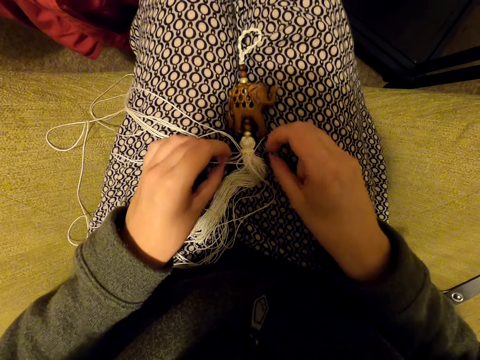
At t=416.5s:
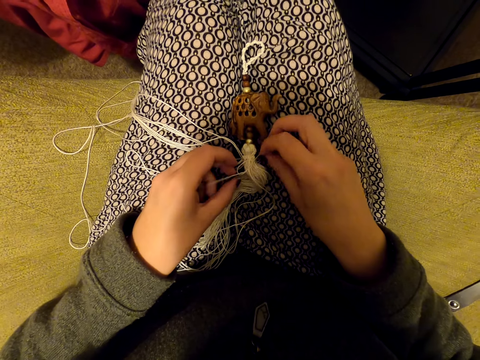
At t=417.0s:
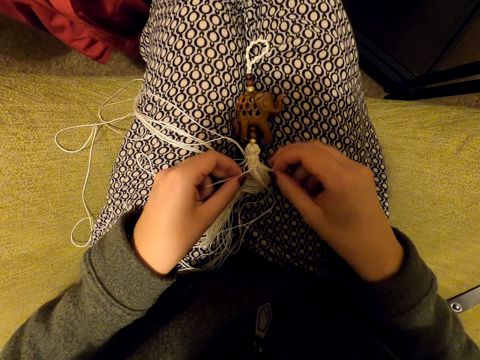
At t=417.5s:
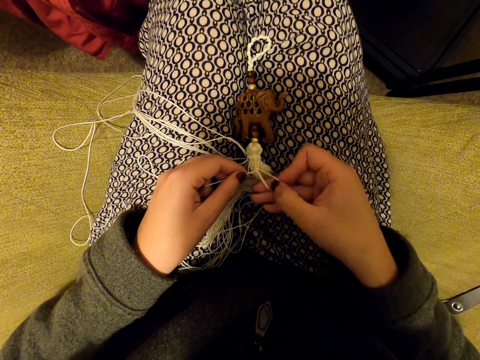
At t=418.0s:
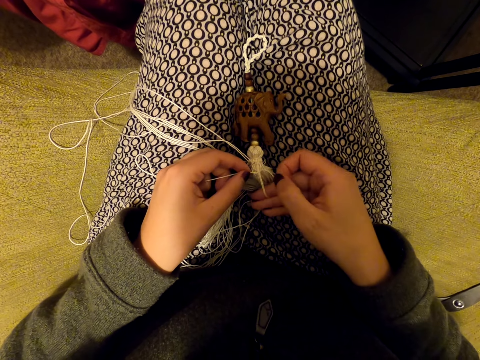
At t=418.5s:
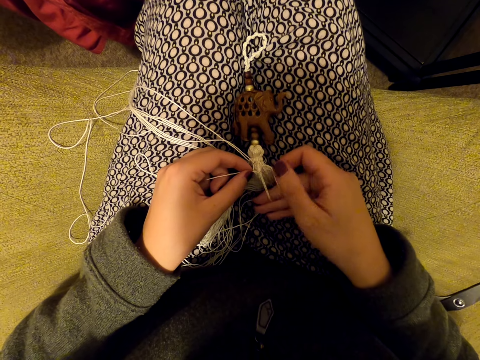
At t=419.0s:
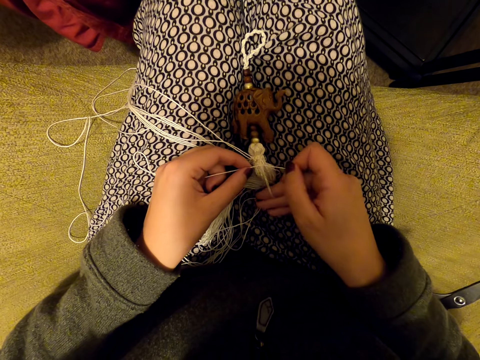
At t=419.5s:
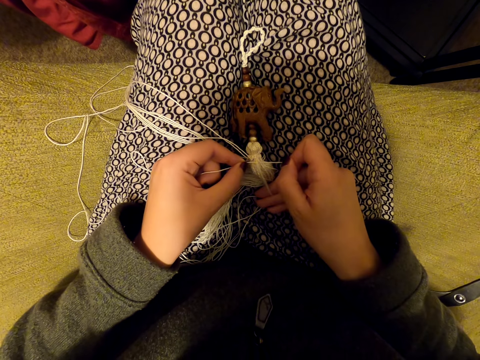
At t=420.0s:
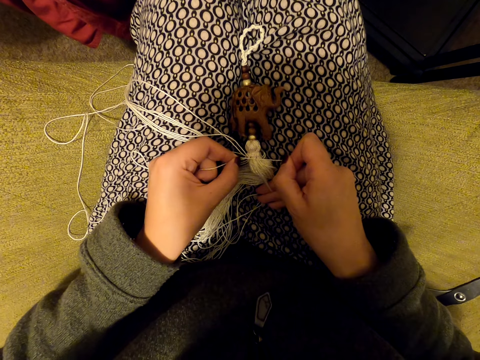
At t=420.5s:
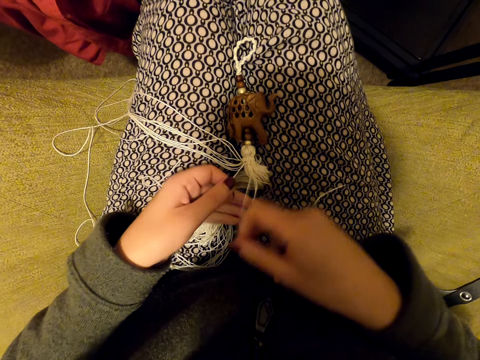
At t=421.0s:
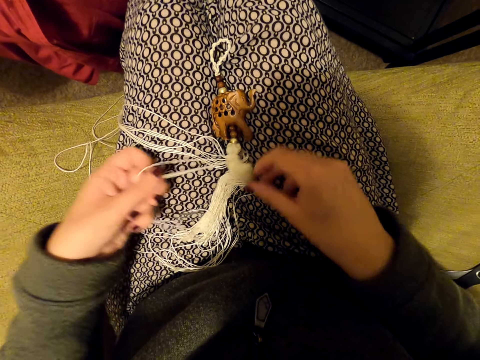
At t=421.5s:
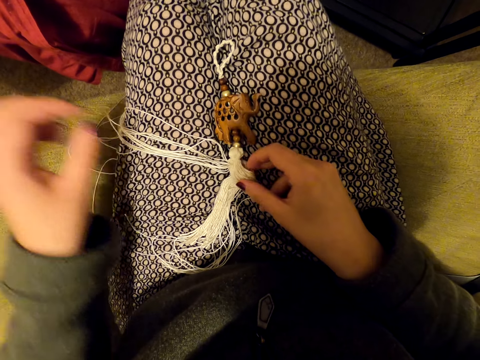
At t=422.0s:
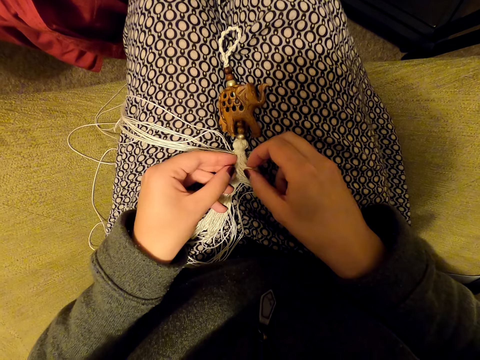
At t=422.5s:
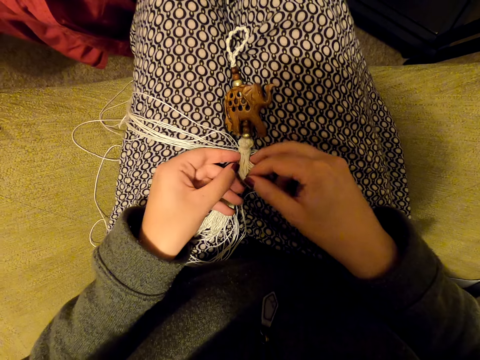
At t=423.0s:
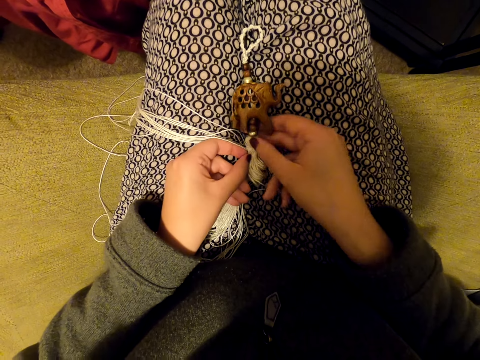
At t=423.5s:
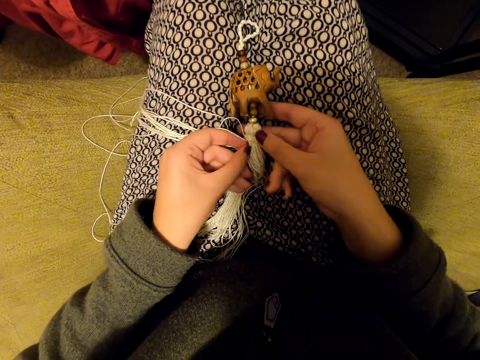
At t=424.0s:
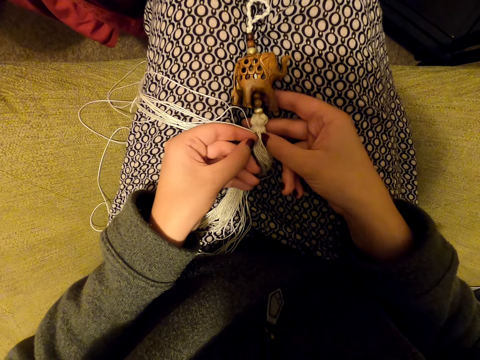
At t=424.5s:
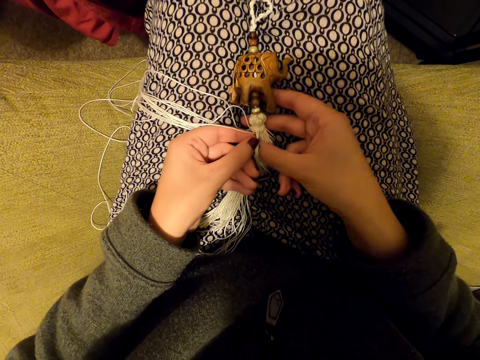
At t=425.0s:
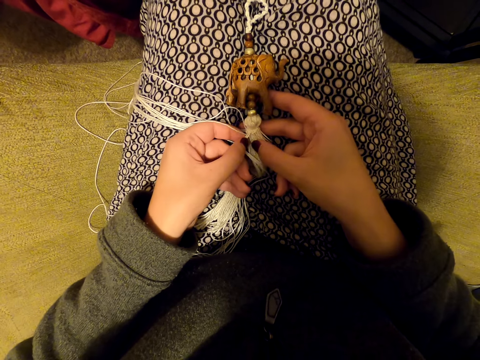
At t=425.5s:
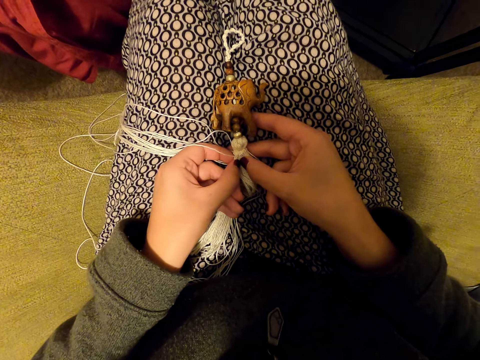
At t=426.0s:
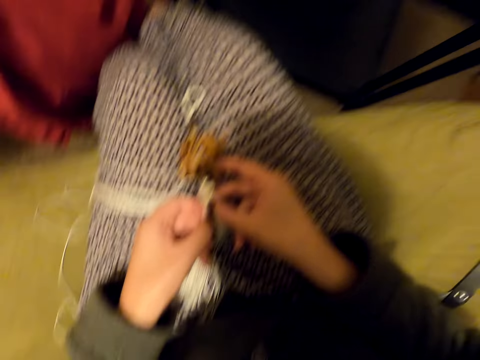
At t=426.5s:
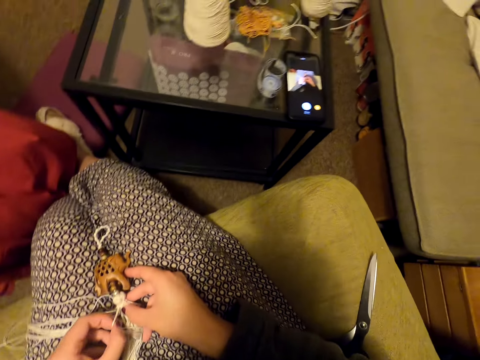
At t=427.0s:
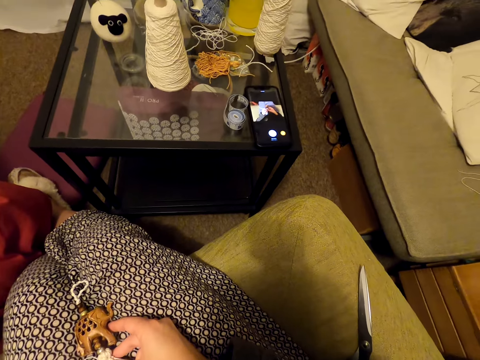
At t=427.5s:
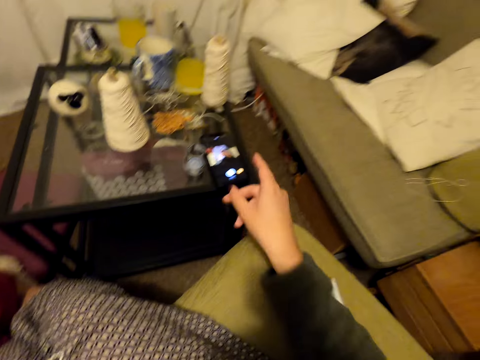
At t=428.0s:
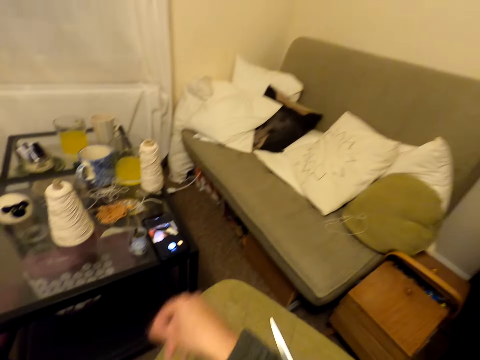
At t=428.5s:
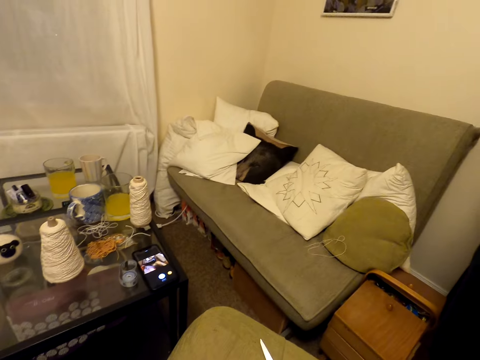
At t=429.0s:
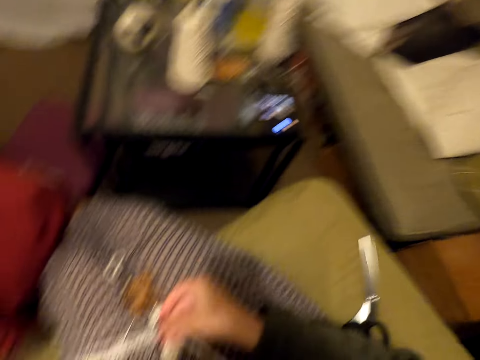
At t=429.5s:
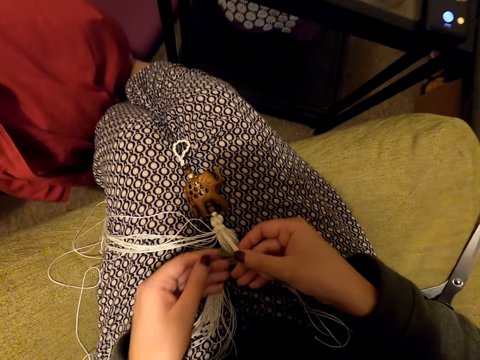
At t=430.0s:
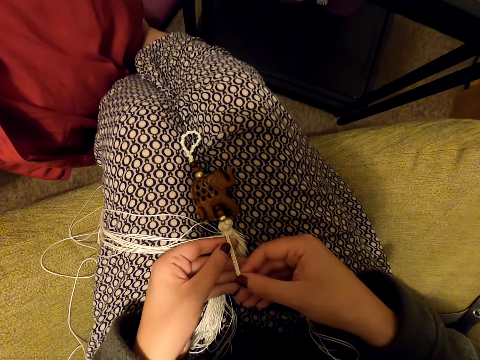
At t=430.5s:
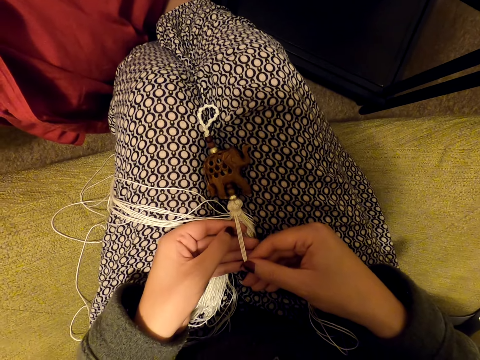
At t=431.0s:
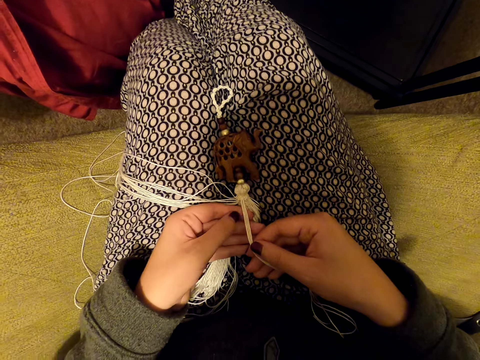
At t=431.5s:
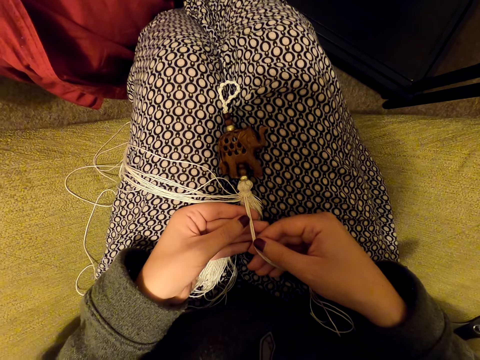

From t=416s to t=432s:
The camera wearer puts the thread on her leg. She picks threads. She tightens the knot. She switches the thread to the other hand. She pulls the threads. She puts the threads on her leg. She picks the threads. She lifts the tassel decoration. She picks the threads and pulls the threads. She looks around. She operates a phone. She pulls her hand off the phone. She flips a finger. She pulls the thread. She holds the threads with both hands.

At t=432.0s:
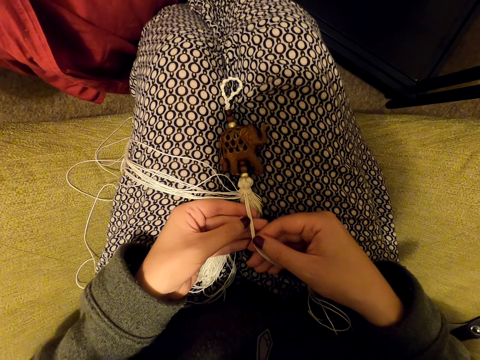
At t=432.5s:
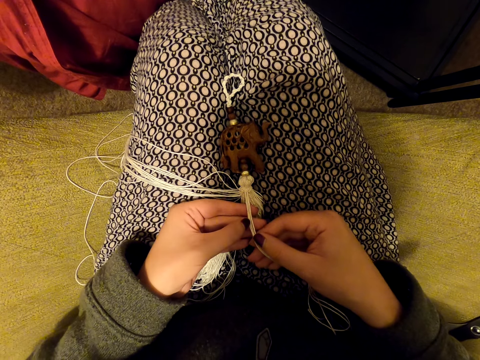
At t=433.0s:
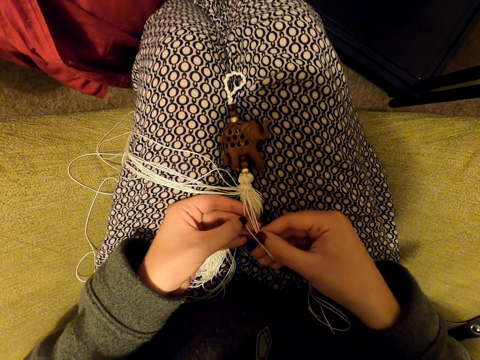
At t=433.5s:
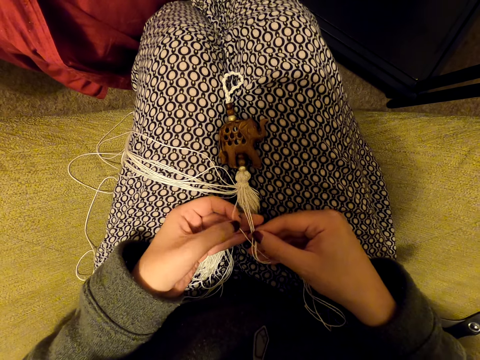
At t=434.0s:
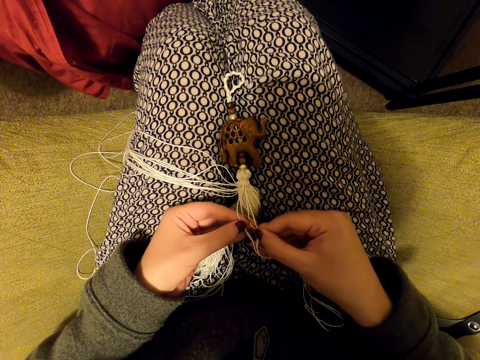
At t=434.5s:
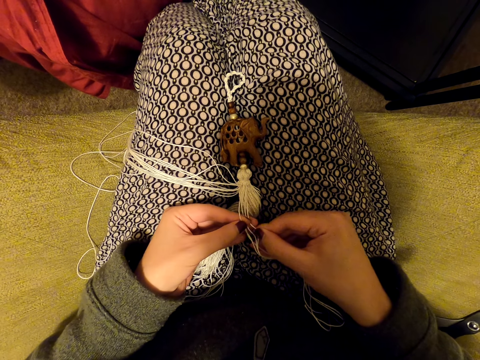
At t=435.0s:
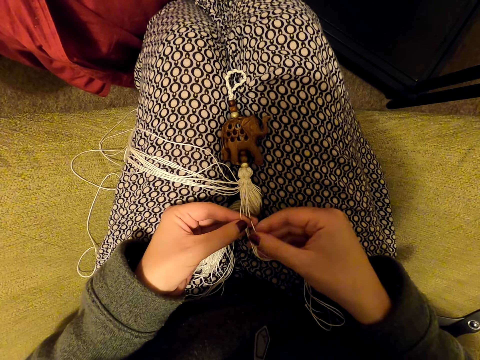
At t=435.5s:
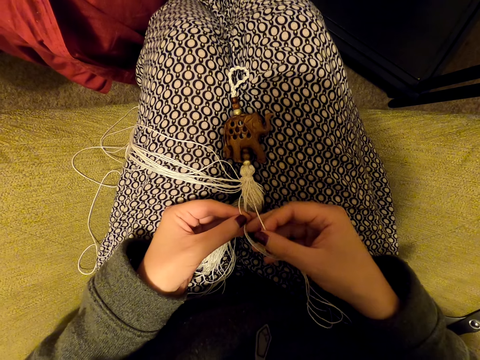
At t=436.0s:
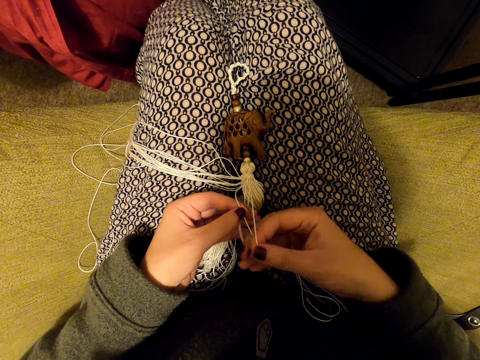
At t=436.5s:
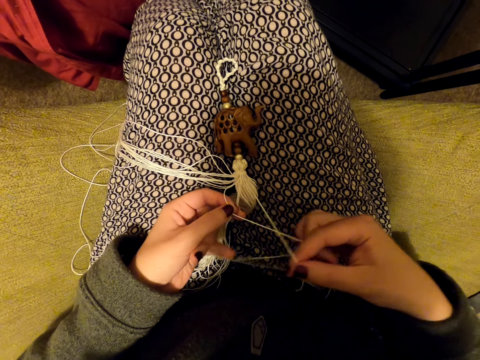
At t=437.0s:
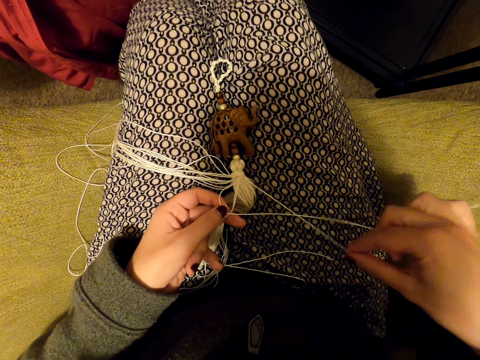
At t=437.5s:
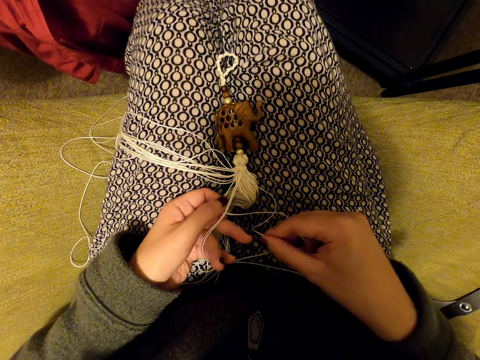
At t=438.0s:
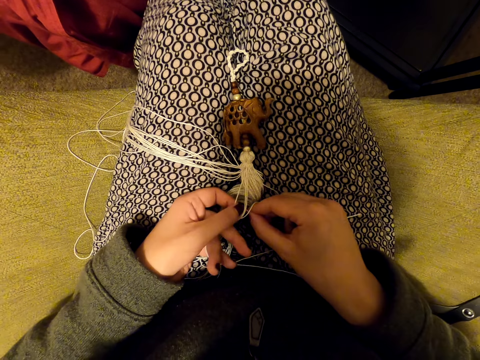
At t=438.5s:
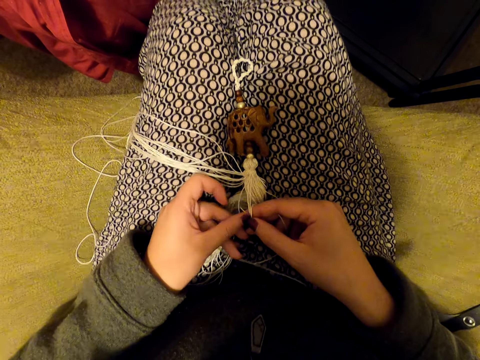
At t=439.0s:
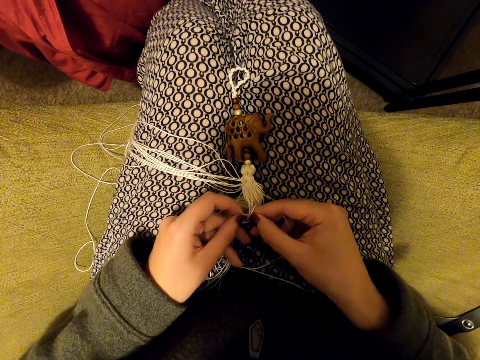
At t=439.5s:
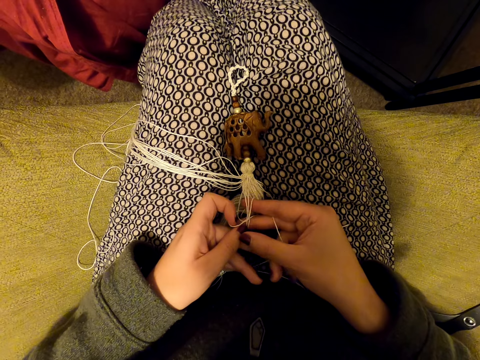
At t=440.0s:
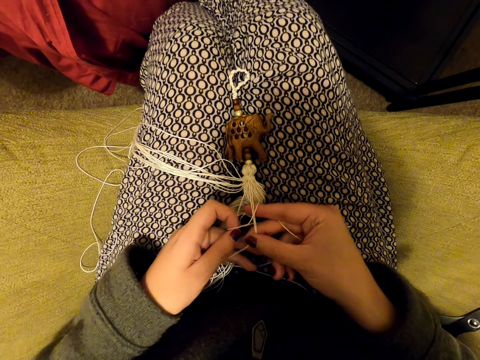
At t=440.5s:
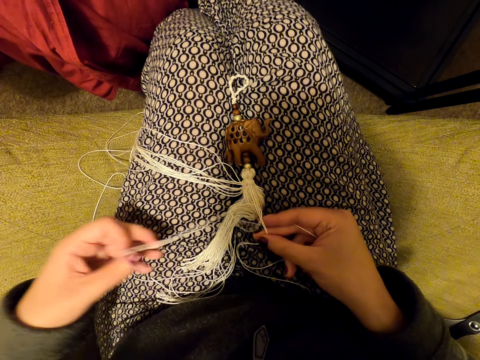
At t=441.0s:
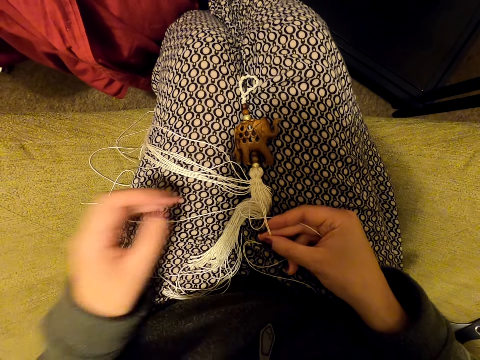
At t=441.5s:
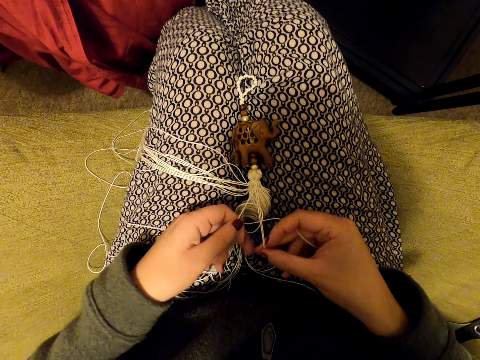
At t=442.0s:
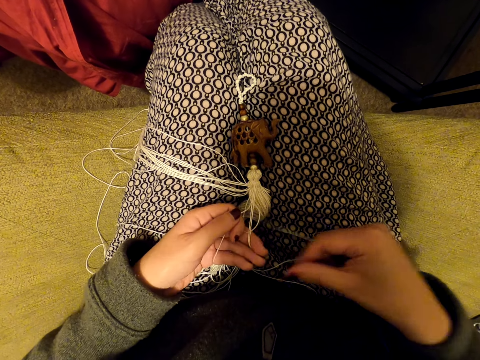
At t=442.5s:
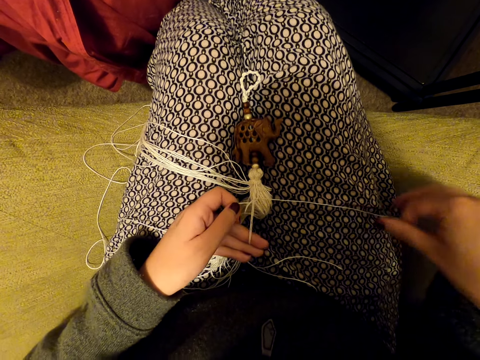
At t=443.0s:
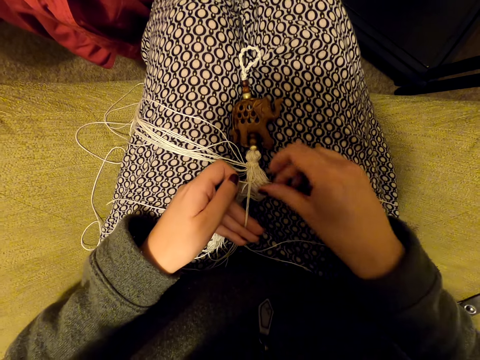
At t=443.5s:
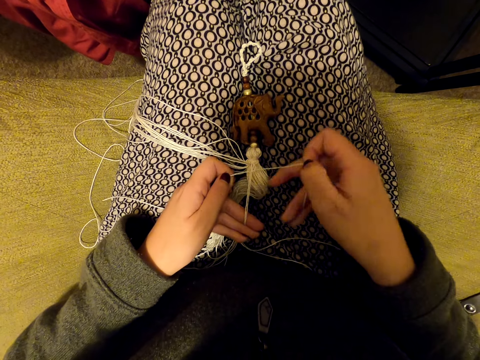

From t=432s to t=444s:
The camera wearer stares at the thread. She separates the threads. She stretches the thread. She pulls the thread. She knits a tassel decoration with her hands.
